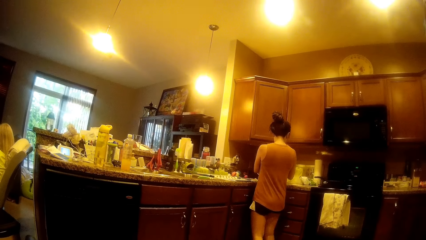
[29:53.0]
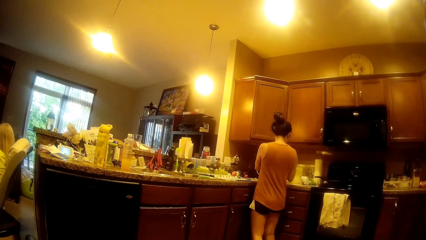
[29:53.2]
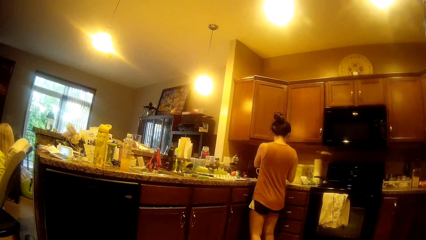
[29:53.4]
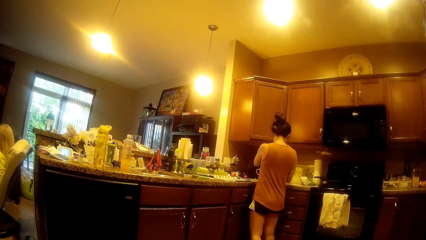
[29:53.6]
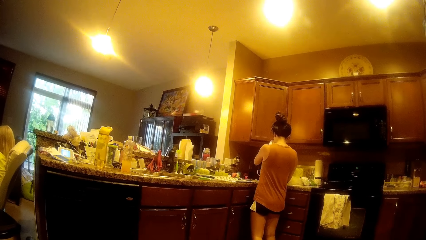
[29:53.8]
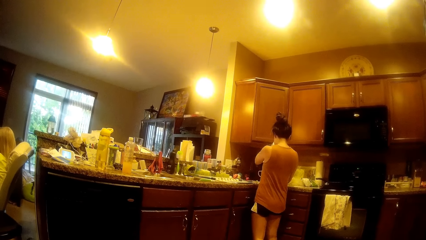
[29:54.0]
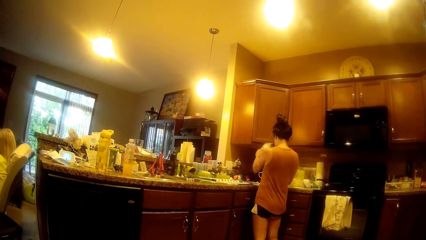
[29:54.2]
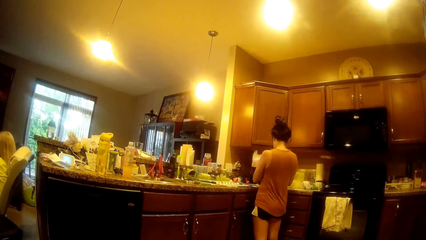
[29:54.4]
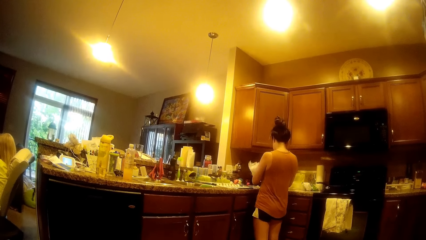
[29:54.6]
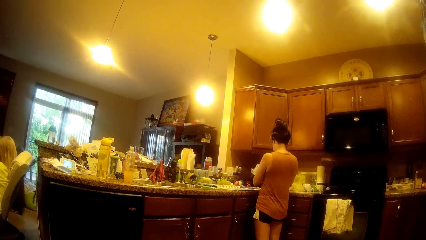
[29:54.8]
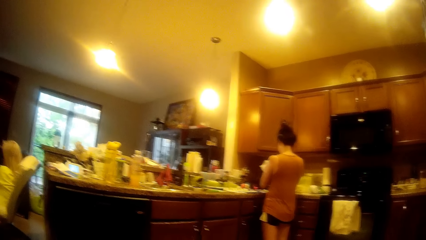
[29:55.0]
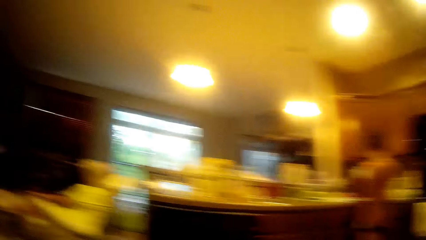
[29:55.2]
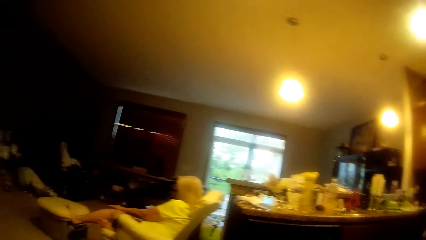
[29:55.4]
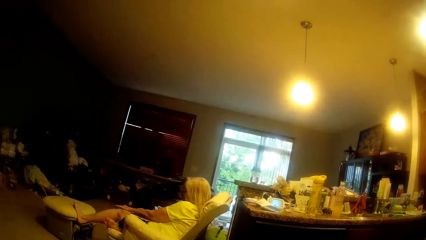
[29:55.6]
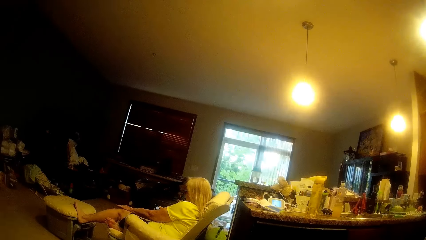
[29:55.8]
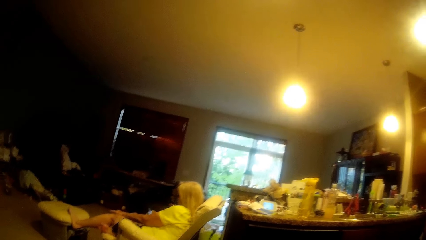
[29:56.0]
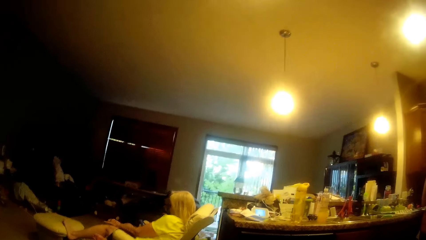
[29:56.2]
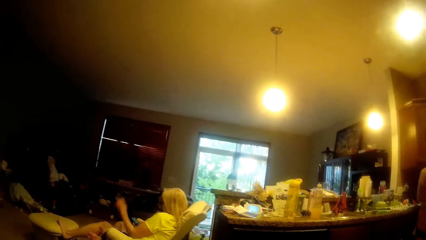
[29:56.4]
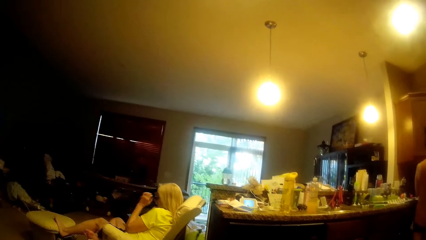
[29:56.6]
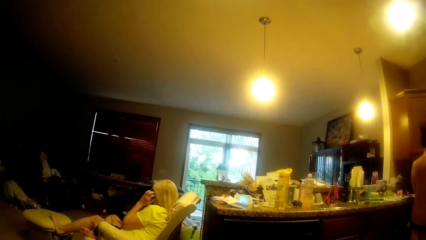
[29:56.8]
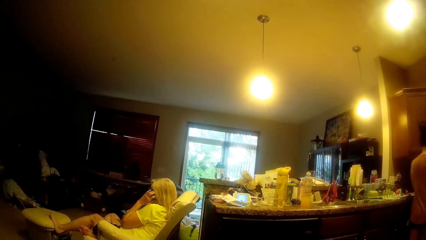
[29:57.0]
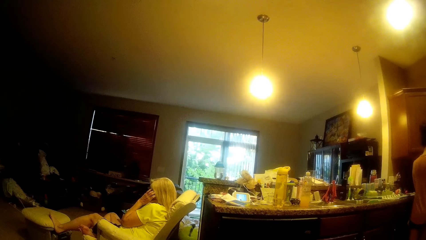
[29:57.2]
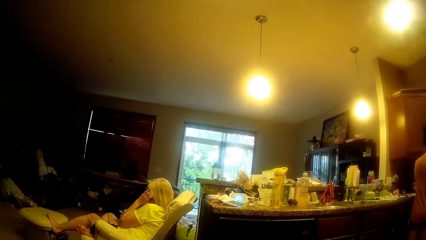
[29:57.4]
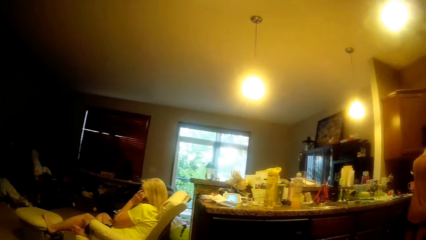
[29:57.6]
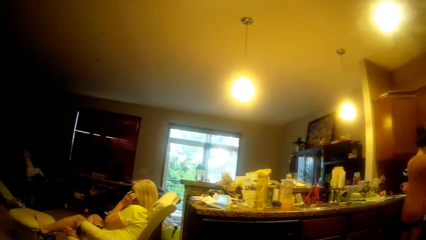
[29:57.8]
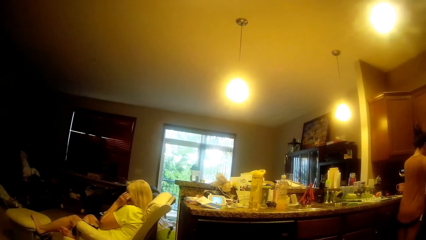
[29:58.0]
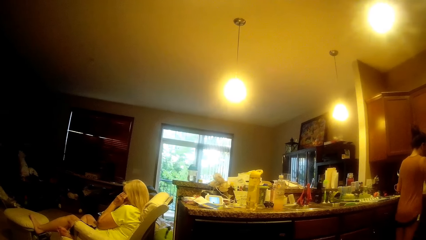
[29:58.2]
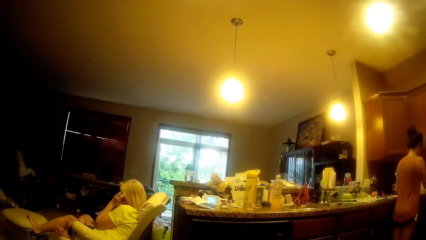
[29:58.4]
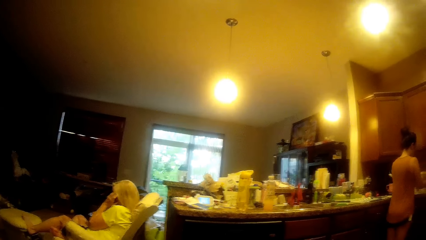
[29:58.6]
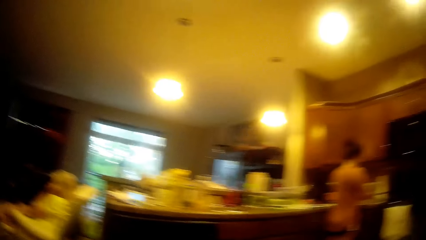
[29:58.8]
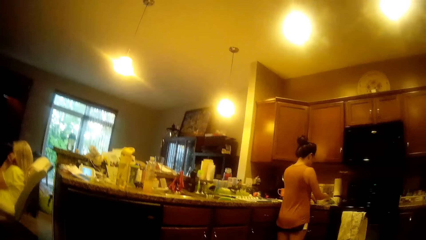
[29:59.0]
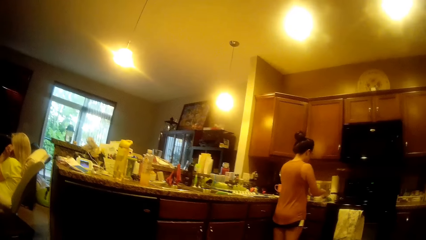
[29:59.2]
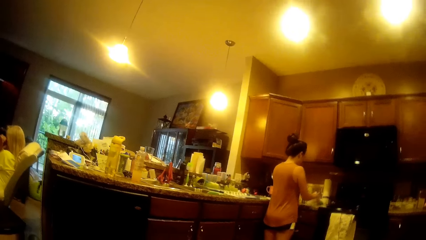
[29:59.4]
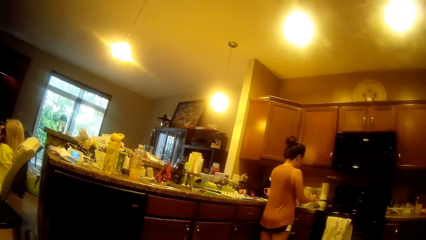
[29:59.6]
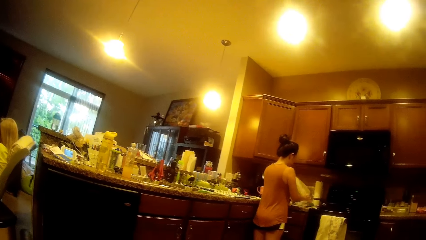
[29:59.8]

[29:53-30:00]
A woman inspects the countertop. The woman picks a nylon from the cabinet with both hands. The camera wearer looks around the apartment.
